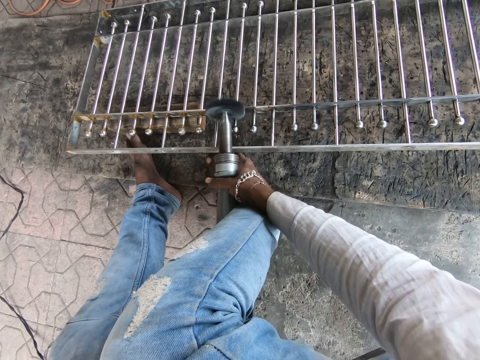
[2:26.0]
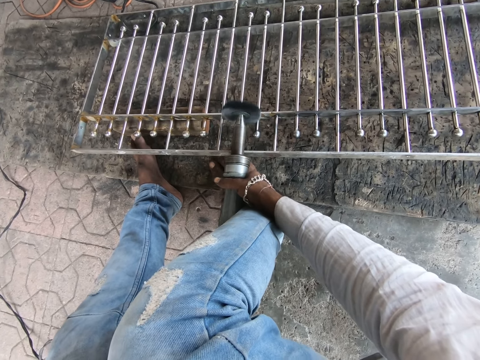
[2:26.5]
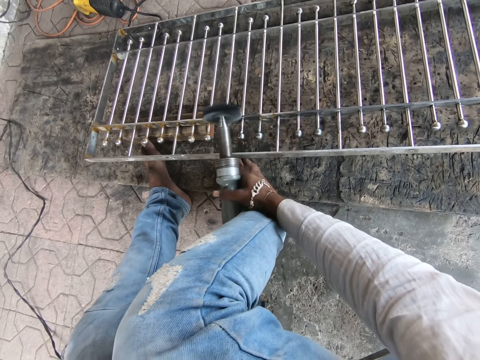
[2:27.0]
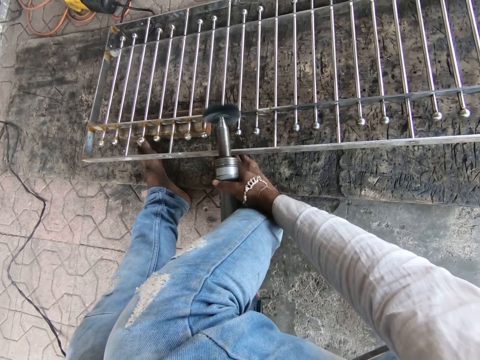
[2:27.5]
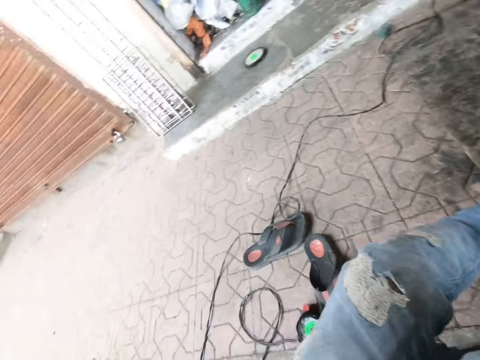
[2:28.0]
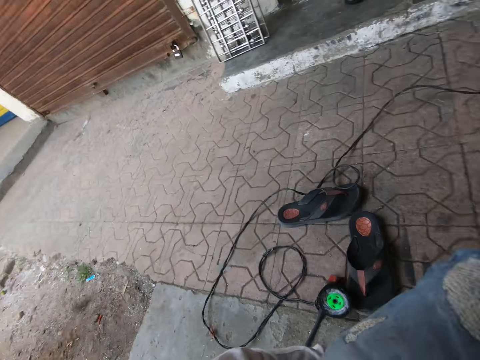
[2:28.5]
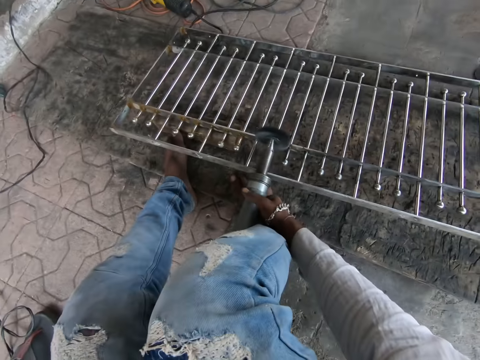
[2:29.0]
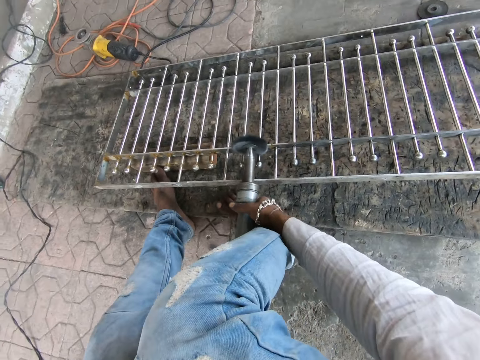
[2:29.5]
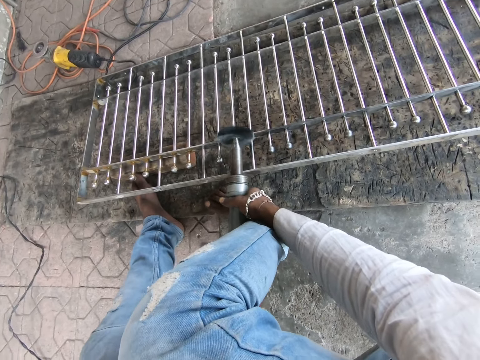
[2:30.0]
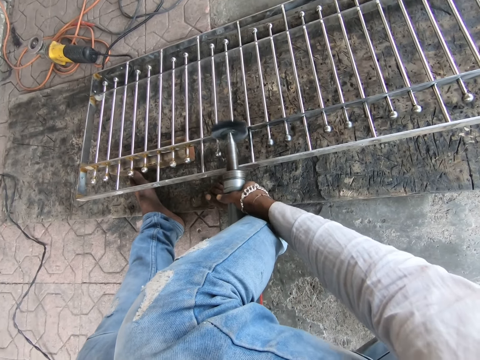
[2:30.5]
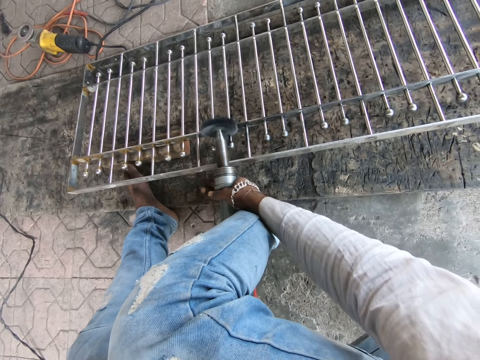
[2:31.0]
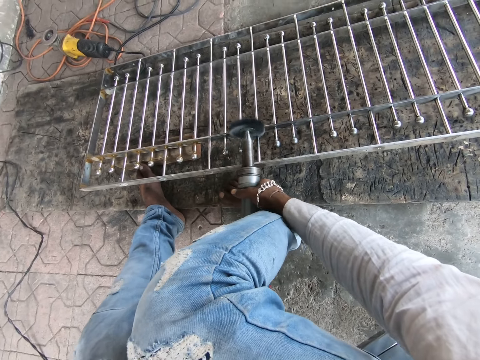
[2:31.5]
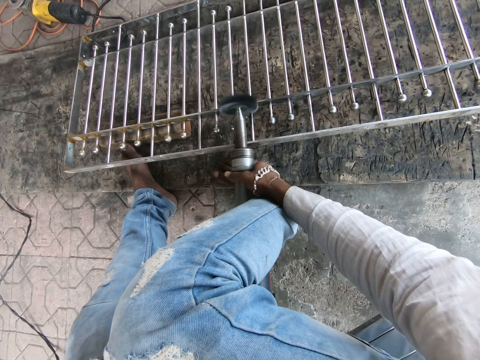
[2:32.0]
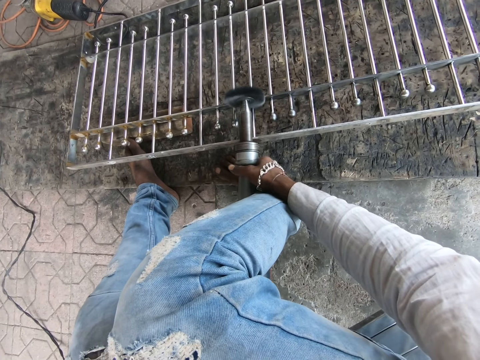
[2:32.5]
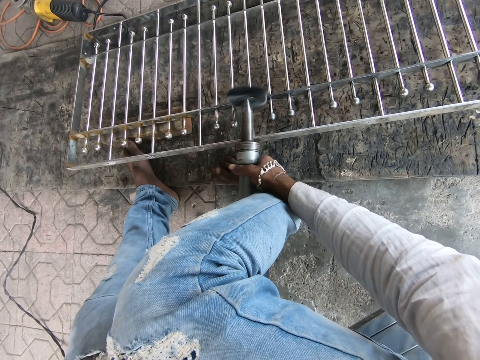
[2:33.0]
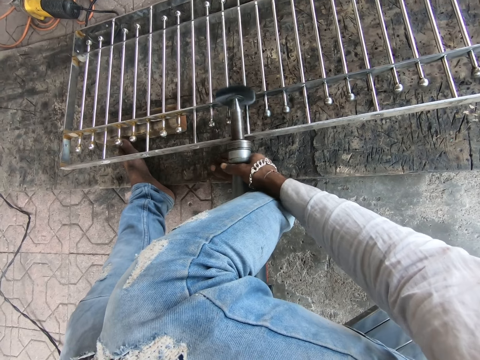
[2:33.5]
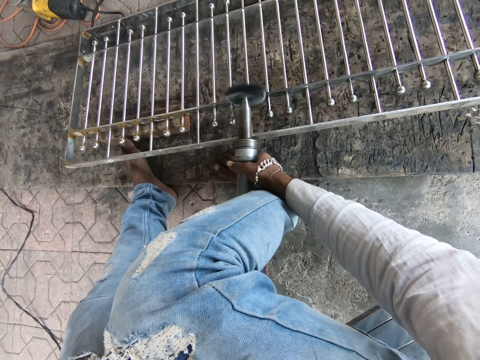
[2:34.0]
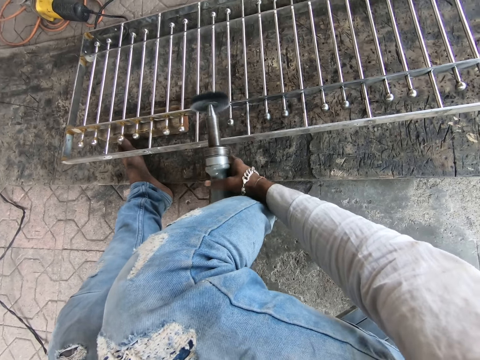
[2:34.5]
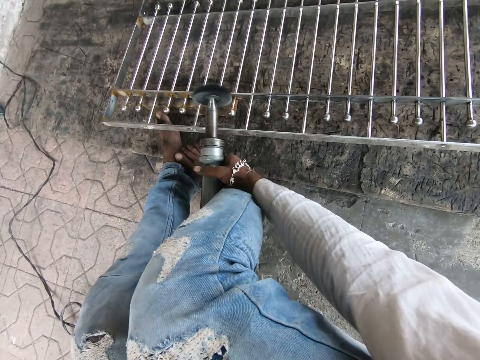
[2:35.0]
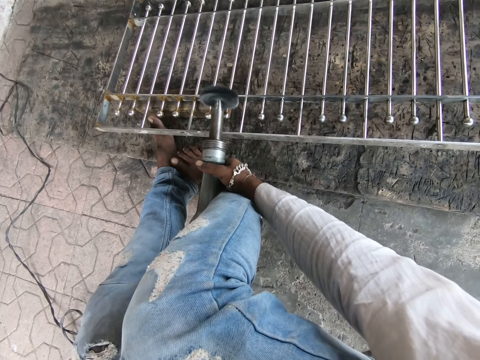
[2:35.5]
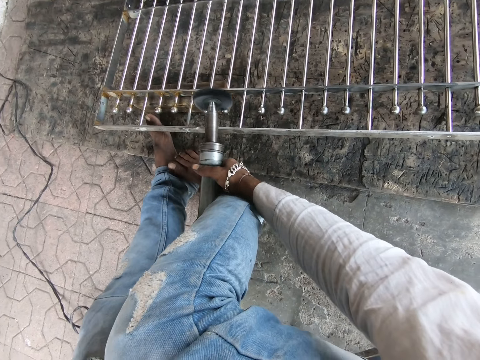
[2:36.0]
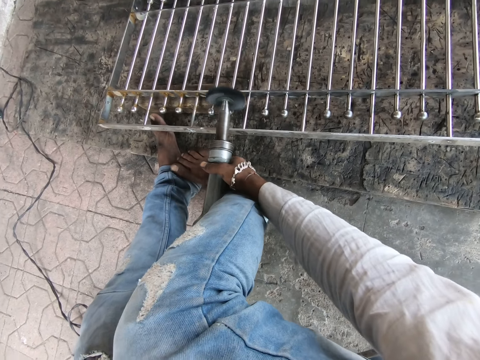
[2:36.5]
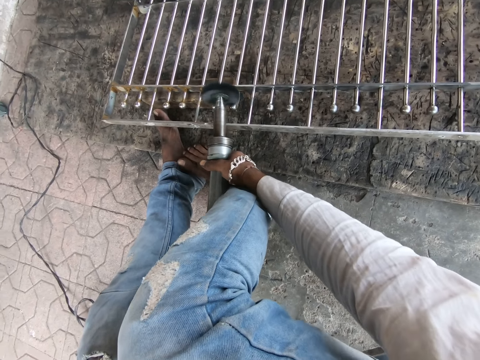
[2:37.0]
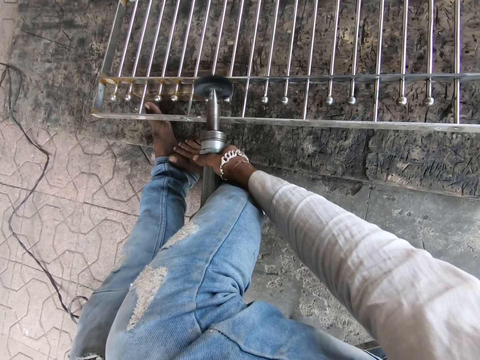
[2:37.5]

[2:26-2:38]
The camera wearer looks around the building. They weld a metal.

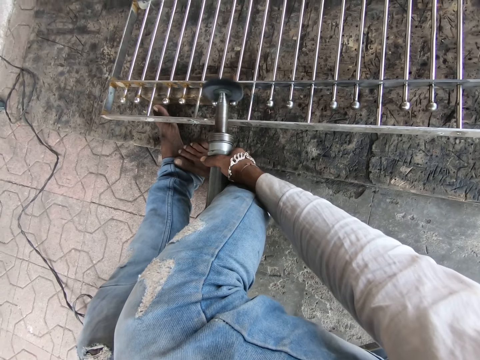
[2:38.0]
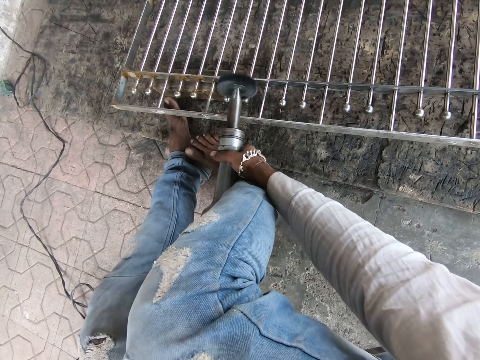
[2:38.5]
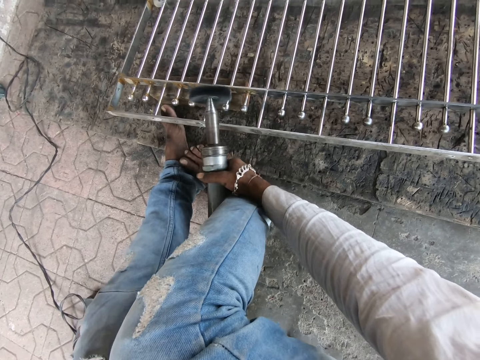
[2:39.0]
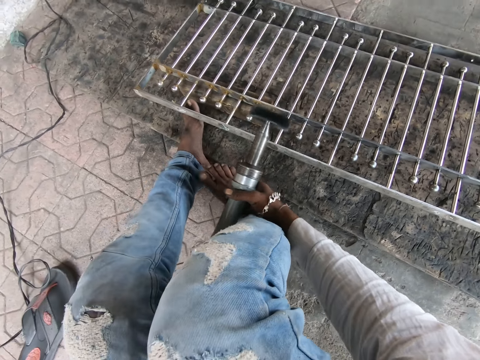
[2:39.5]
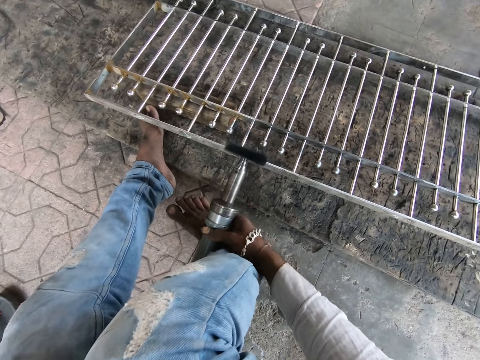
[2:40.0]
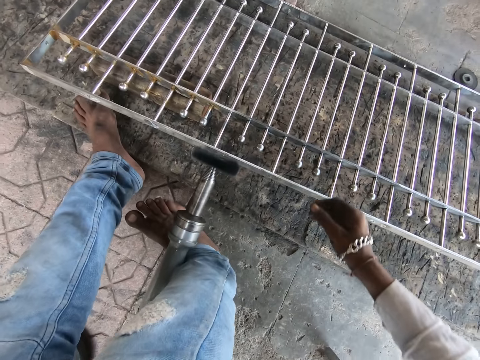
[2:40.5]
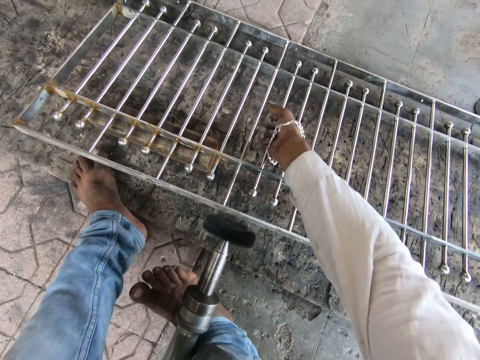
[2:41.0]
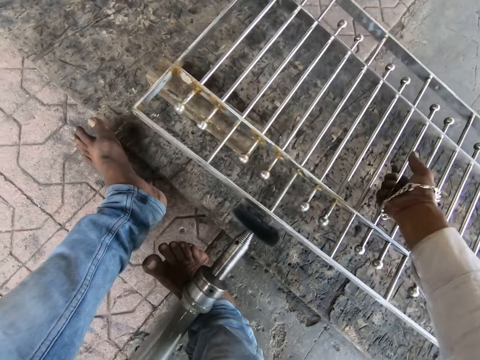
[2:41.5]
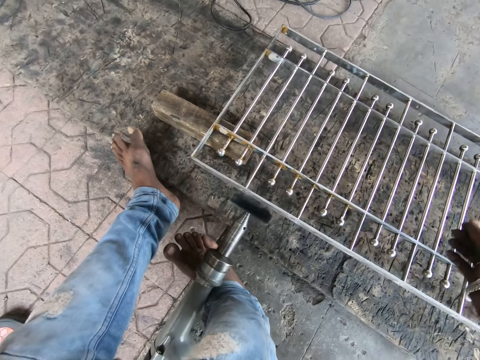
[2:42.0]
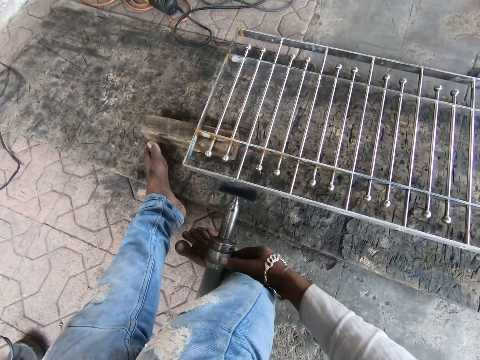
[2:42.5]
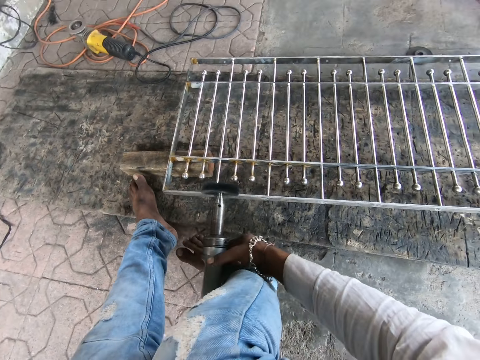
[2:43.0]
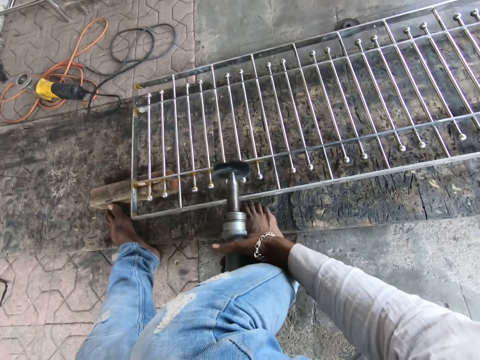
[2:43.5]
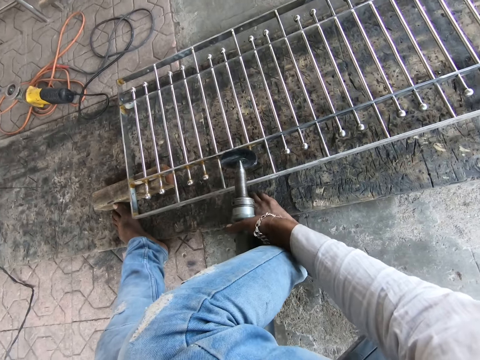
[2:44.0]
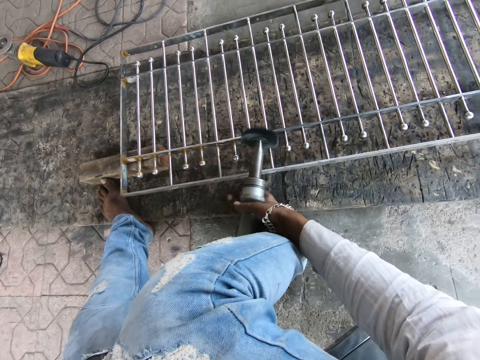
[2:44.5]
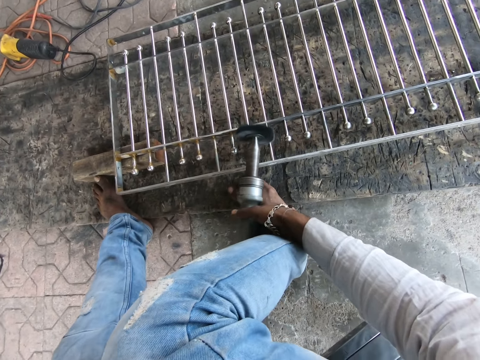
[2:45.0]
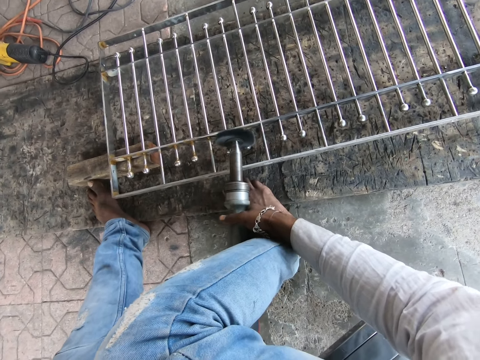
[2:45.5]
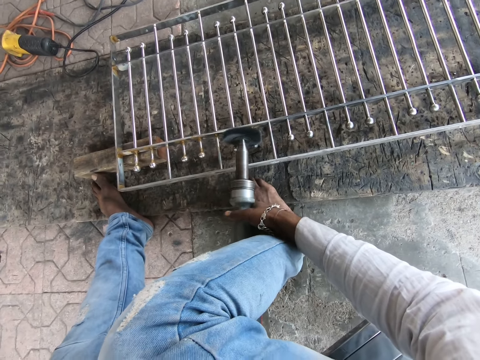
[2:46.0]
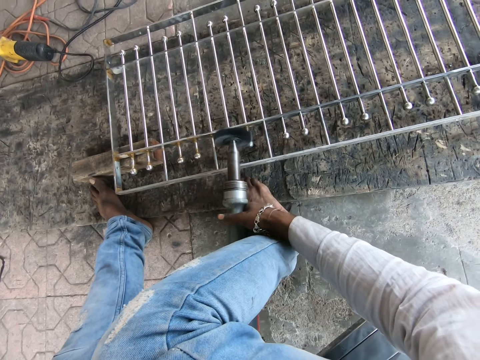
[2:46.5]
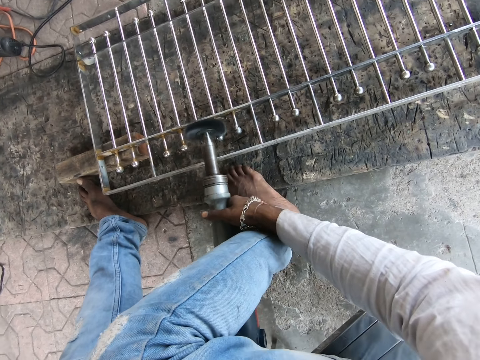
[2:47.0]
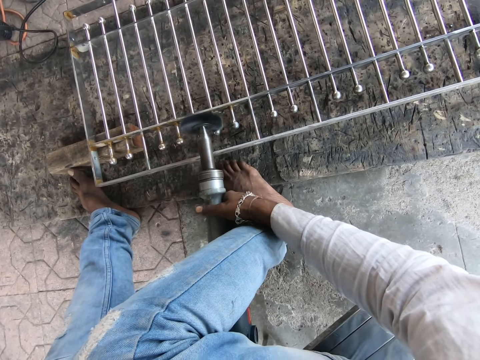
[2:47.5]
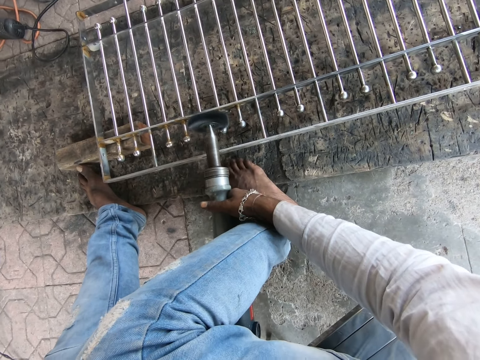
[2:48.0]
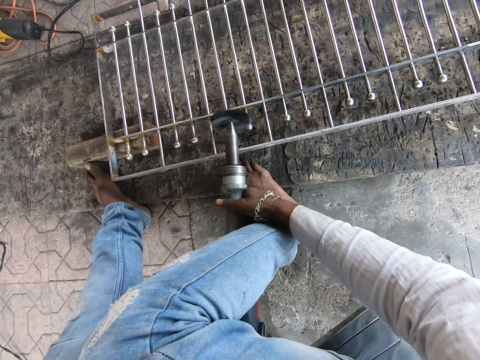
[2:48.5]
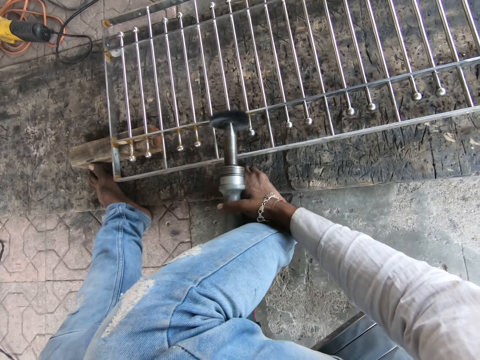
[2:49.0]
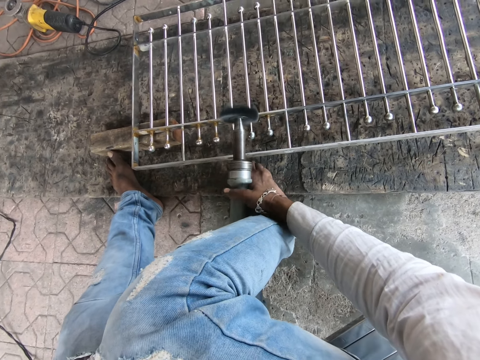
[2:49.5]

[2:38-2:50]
The camera wearer picks up the metal frame from the floor with his right hand. He drops the metal frame on the floor with his right hand. He pulls a metal. He holds the angular grinder with his right hand. He smoothens the metal frame on the floor with the angular grinder in his right hand. He welds the metal.

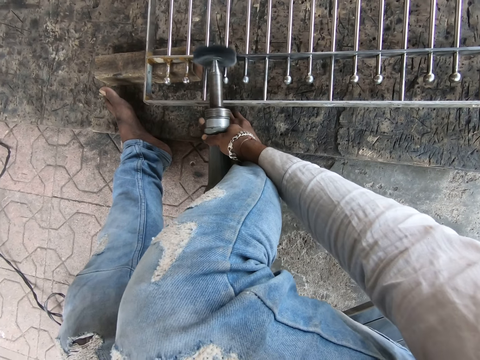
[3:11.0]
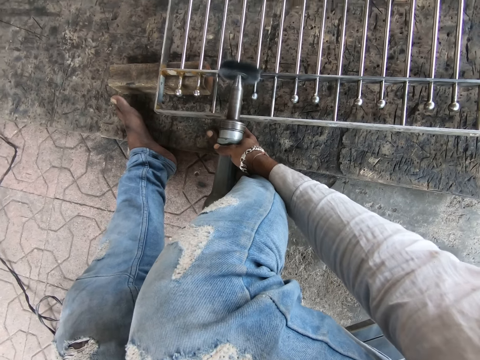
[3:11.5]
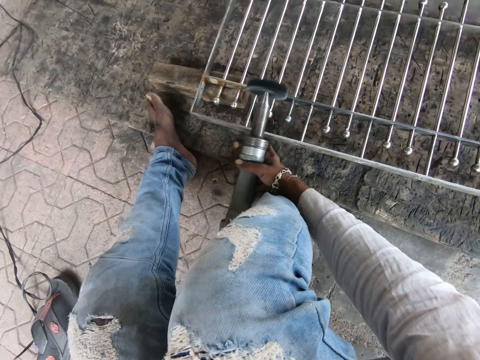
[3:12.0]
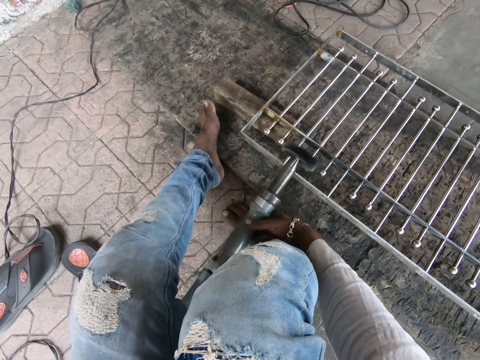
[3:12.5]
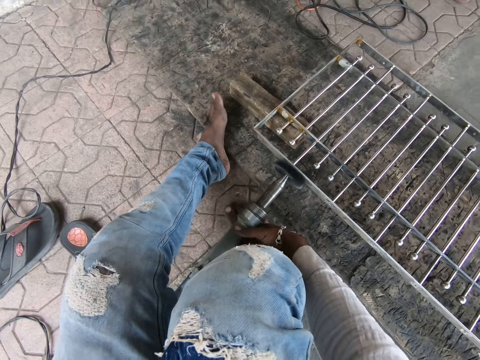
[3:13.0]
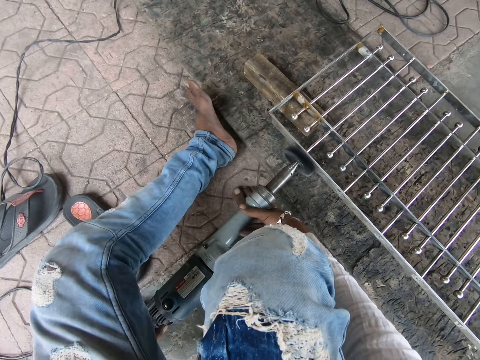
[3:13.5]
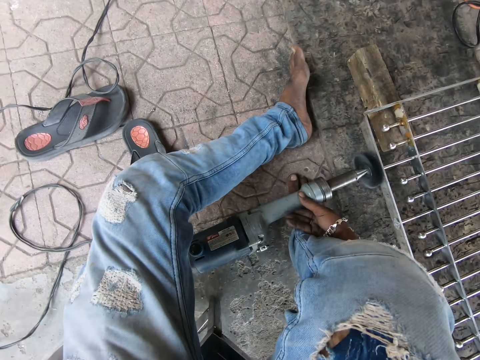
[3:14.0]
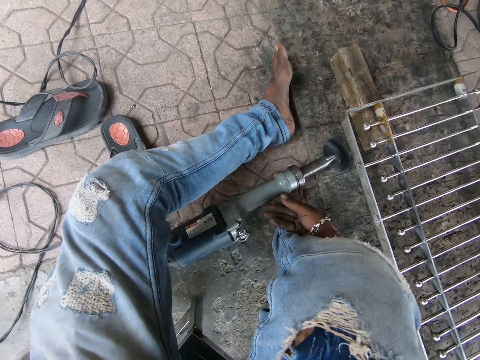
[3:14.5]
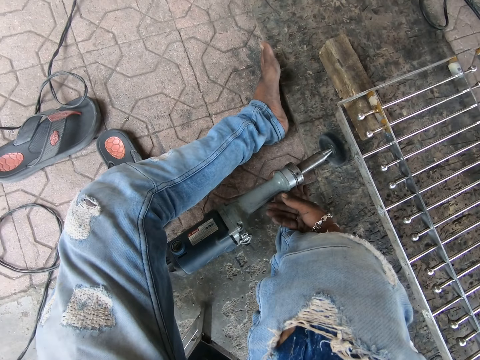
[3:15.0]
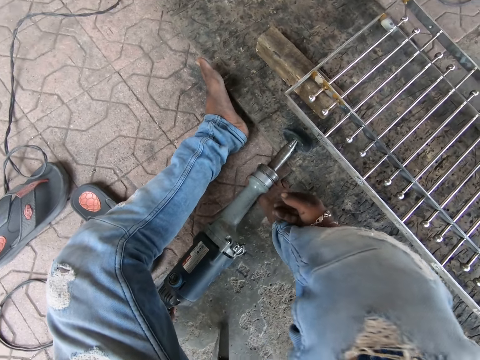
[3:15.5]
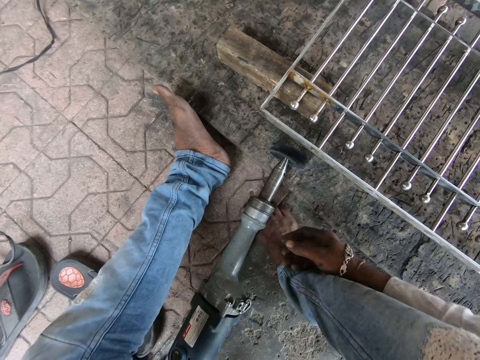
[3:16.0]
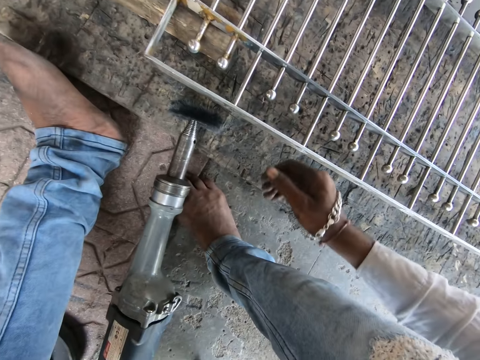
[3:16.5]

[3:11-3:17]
The camera wearer places the angular grinder on the floor with his right hand.
